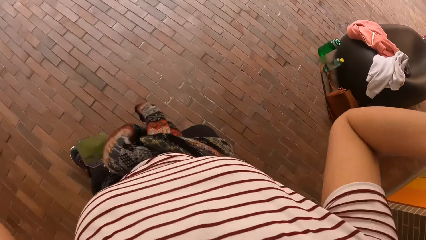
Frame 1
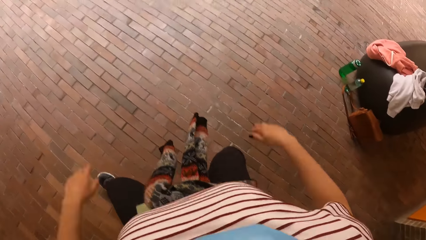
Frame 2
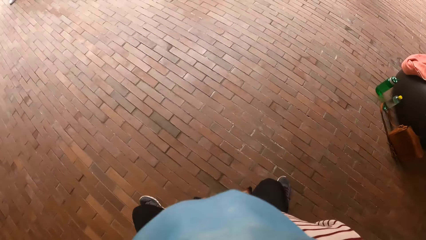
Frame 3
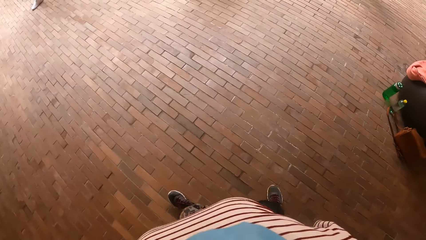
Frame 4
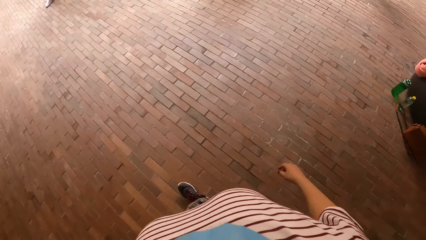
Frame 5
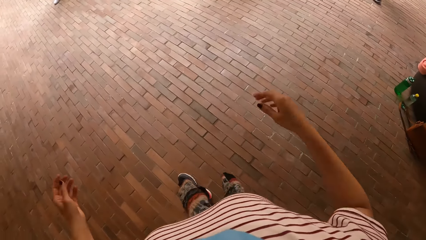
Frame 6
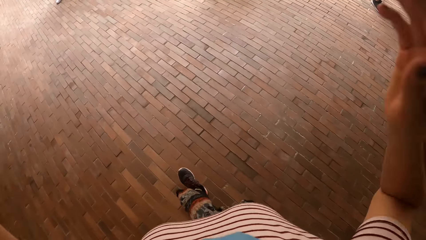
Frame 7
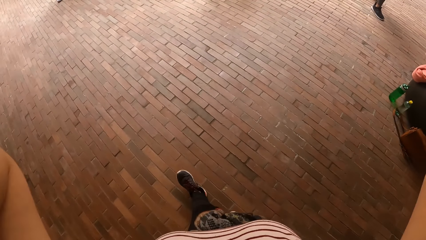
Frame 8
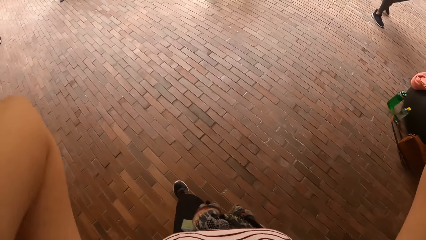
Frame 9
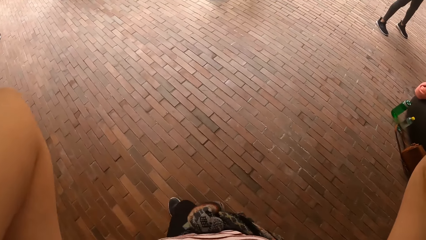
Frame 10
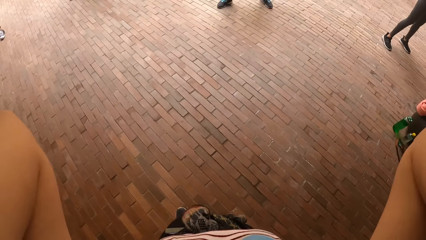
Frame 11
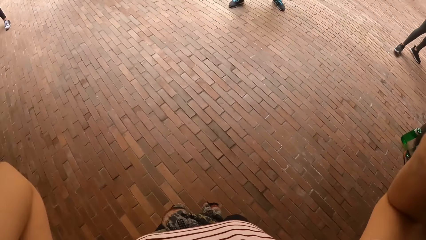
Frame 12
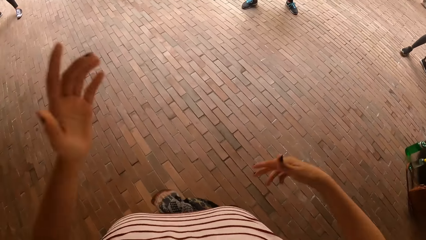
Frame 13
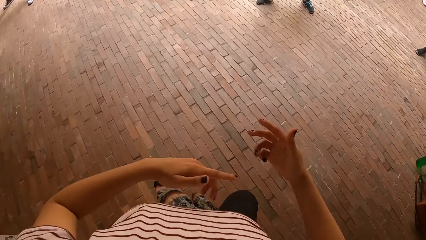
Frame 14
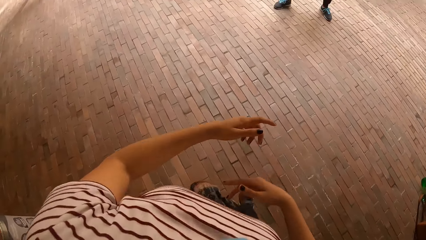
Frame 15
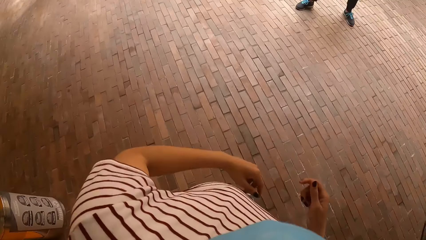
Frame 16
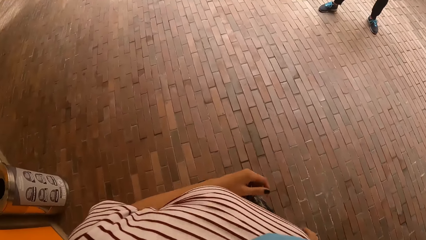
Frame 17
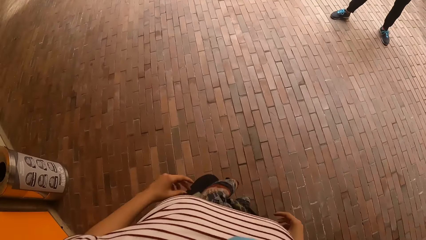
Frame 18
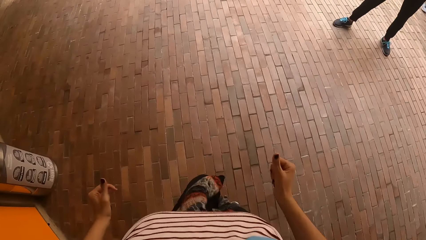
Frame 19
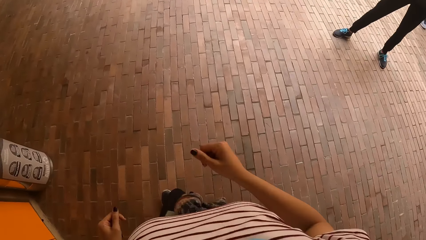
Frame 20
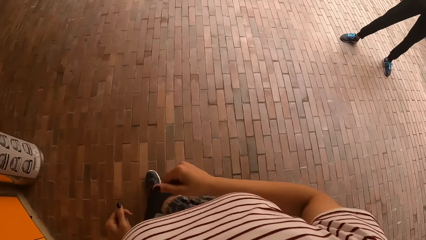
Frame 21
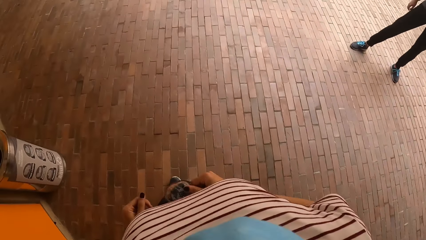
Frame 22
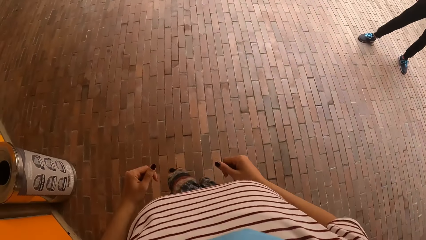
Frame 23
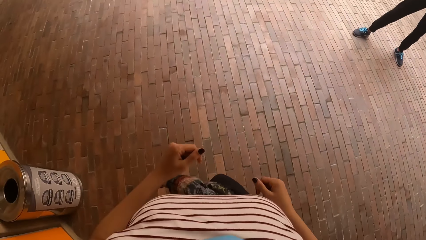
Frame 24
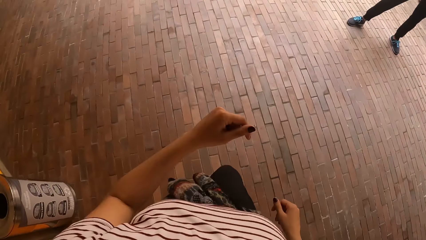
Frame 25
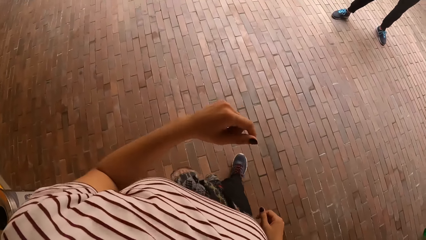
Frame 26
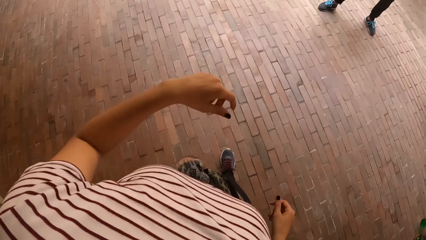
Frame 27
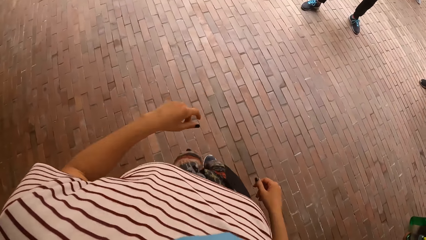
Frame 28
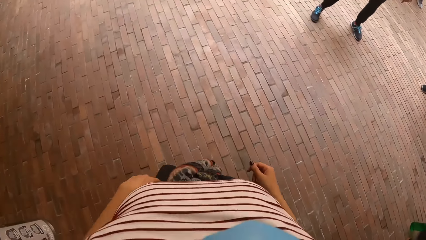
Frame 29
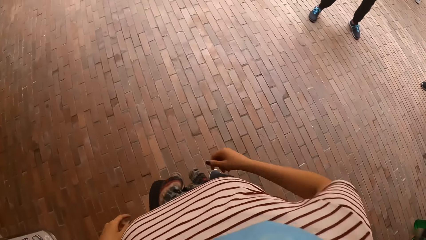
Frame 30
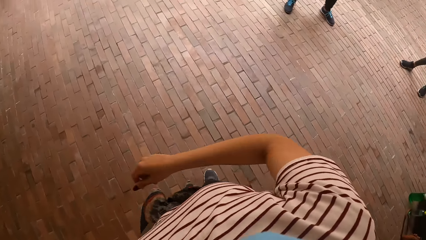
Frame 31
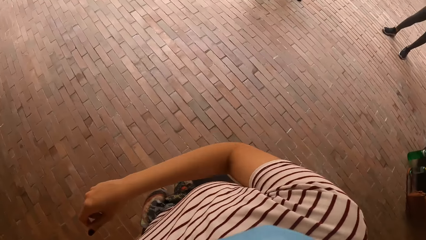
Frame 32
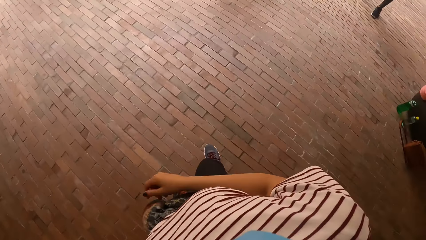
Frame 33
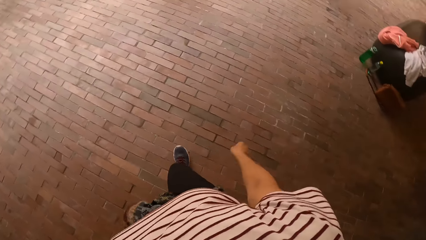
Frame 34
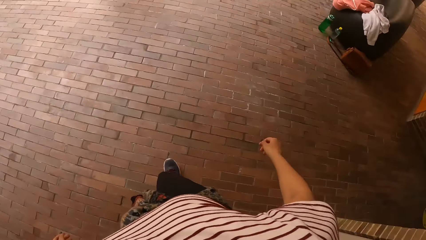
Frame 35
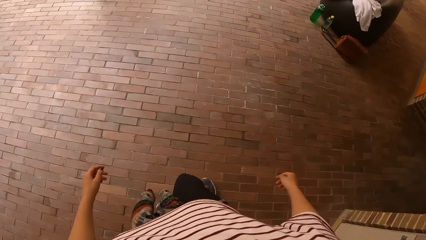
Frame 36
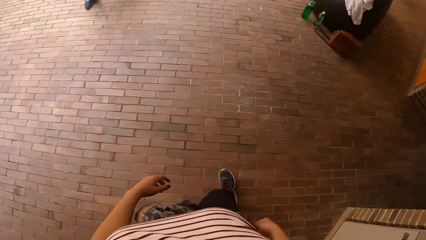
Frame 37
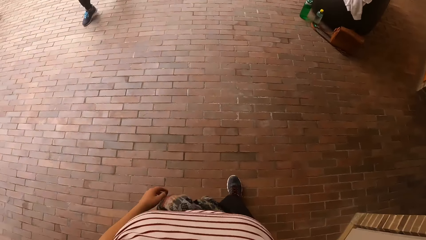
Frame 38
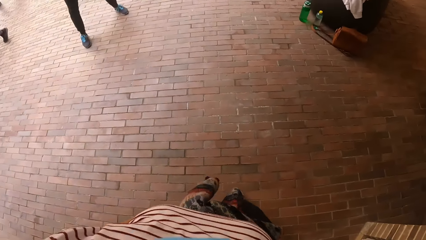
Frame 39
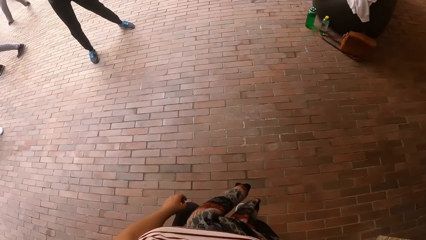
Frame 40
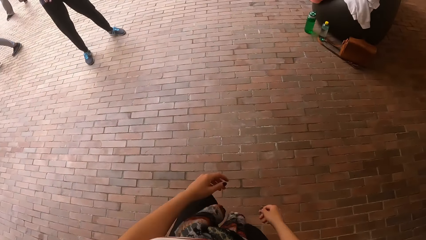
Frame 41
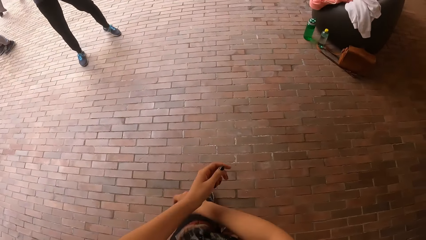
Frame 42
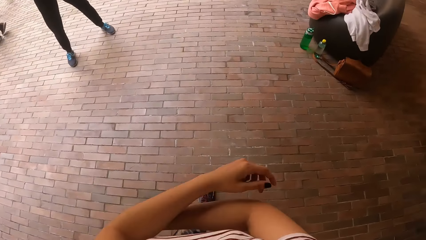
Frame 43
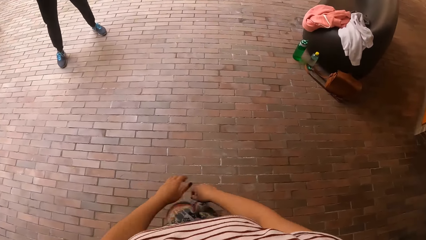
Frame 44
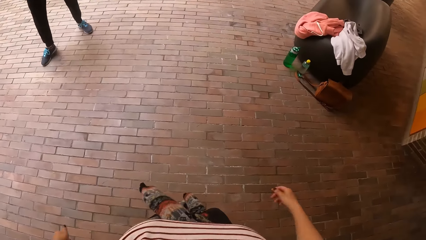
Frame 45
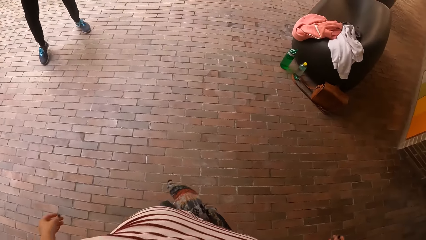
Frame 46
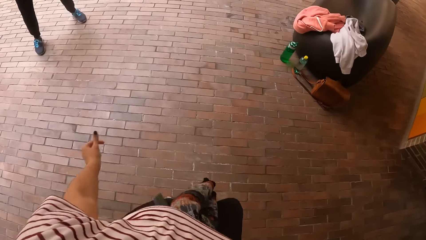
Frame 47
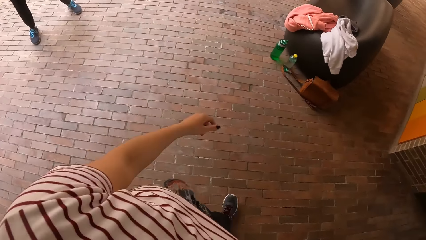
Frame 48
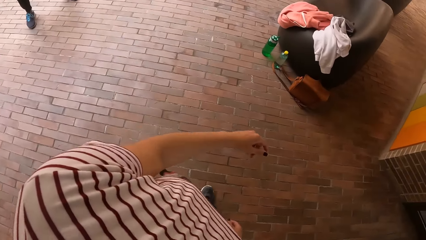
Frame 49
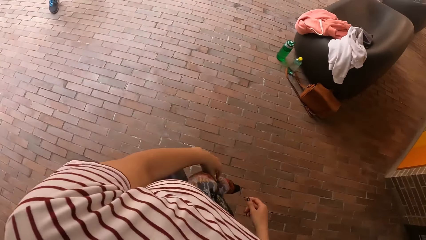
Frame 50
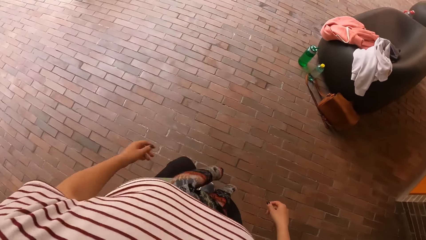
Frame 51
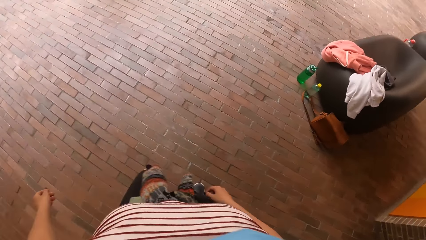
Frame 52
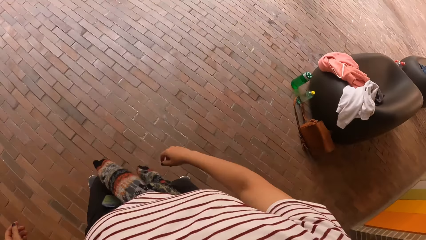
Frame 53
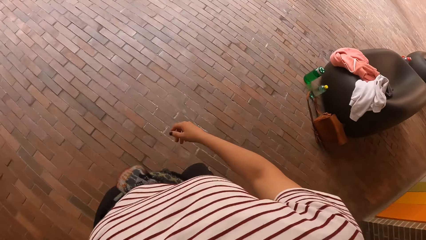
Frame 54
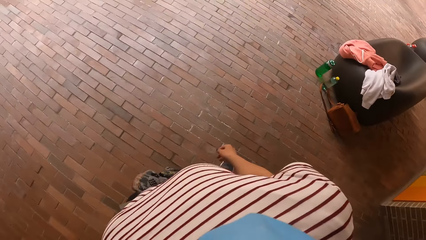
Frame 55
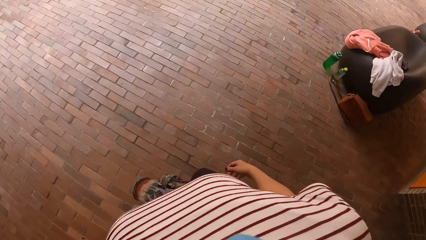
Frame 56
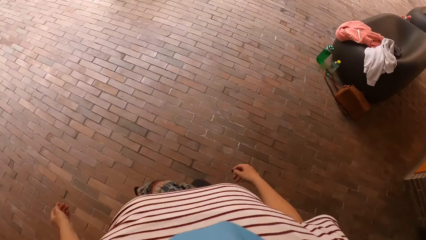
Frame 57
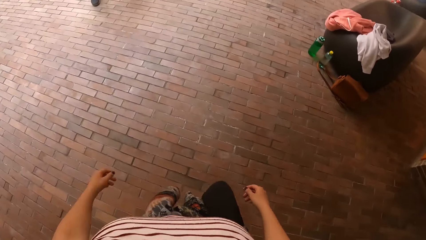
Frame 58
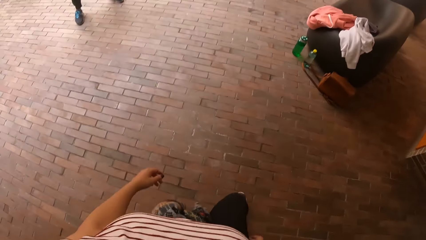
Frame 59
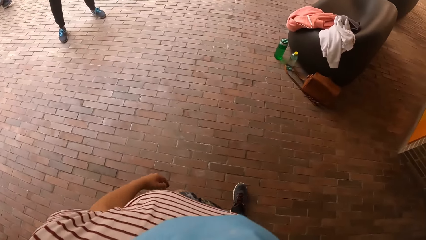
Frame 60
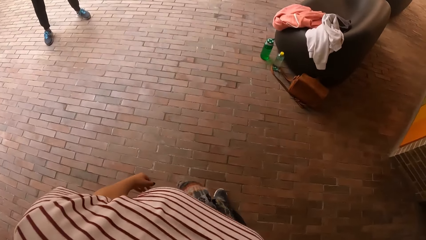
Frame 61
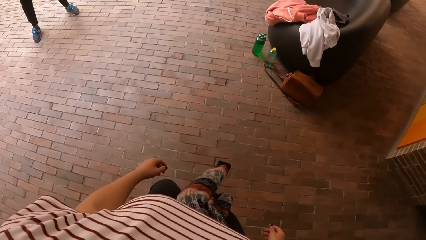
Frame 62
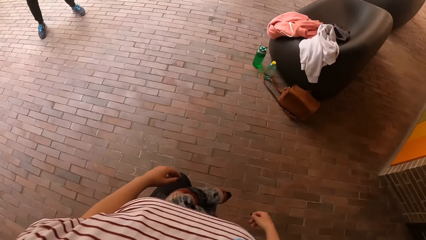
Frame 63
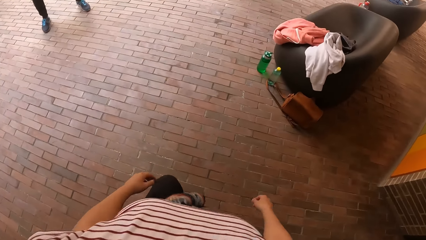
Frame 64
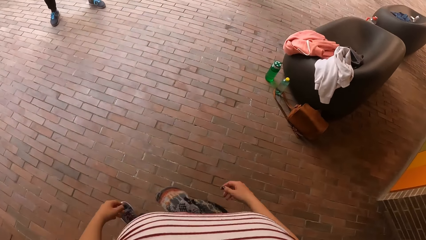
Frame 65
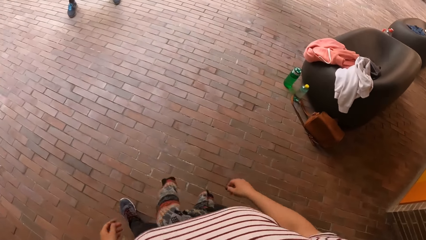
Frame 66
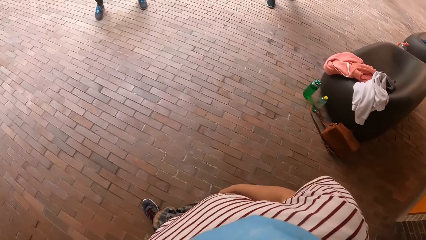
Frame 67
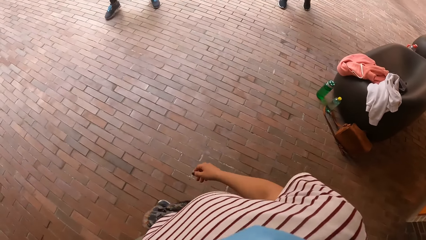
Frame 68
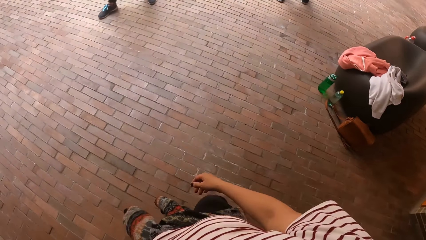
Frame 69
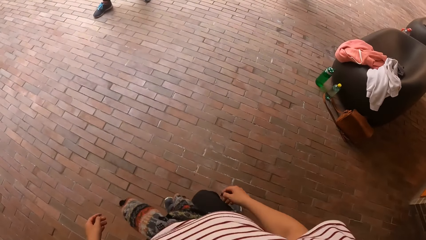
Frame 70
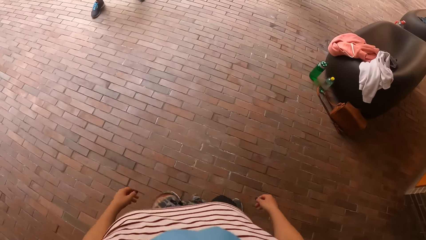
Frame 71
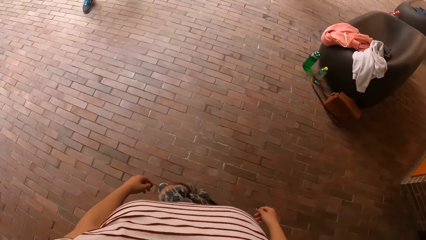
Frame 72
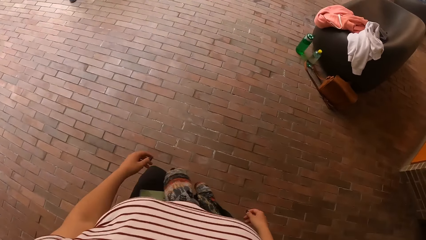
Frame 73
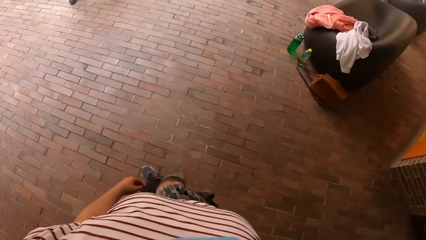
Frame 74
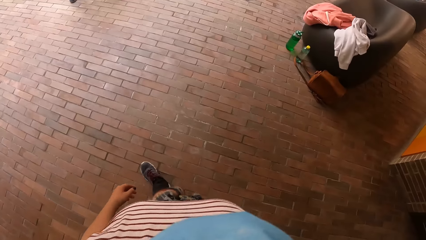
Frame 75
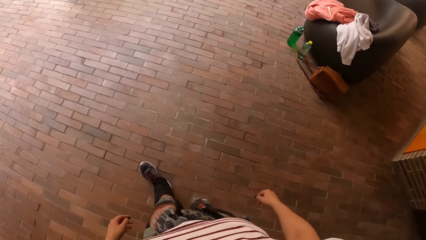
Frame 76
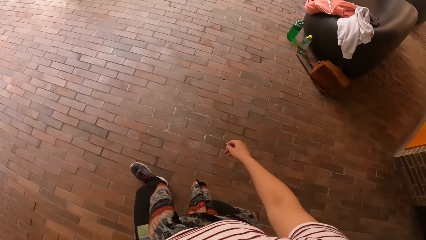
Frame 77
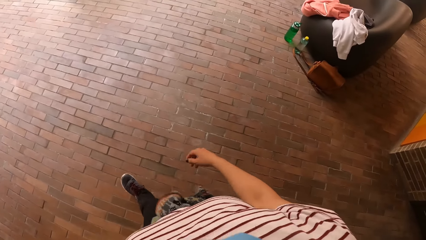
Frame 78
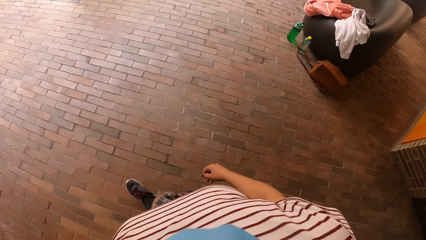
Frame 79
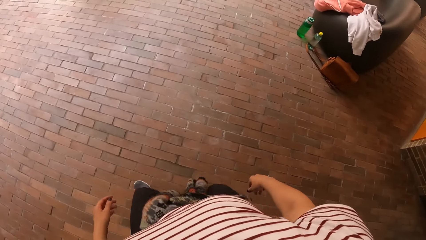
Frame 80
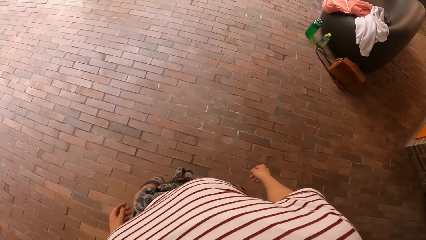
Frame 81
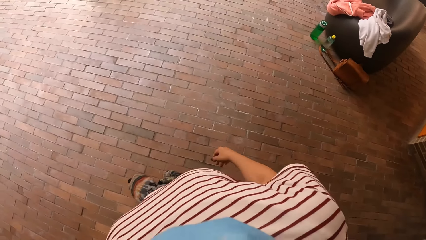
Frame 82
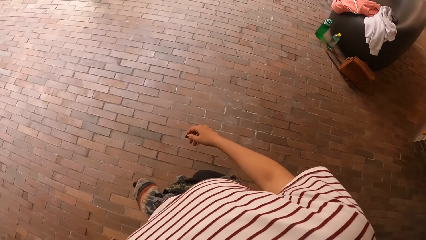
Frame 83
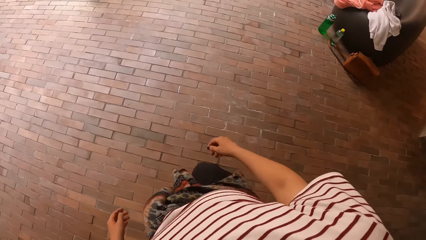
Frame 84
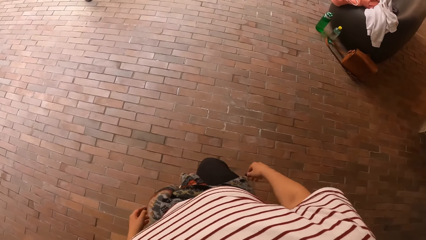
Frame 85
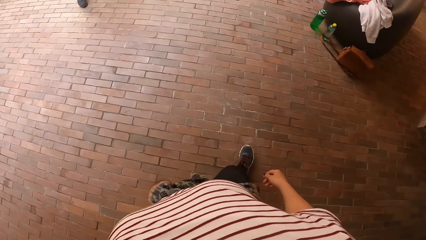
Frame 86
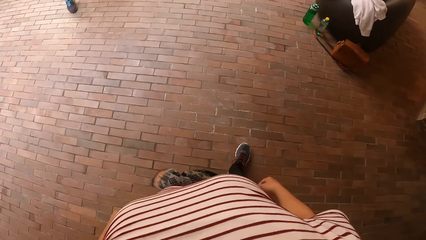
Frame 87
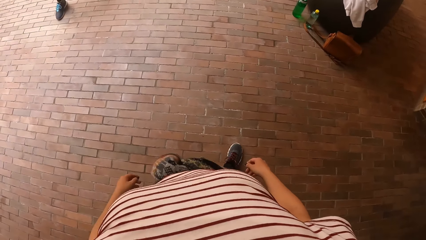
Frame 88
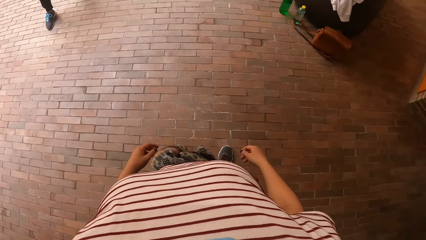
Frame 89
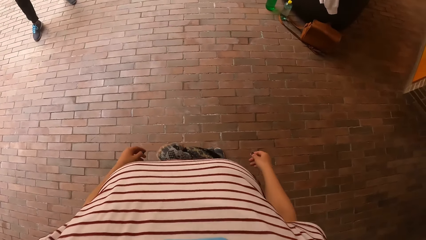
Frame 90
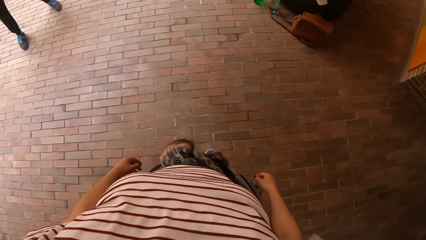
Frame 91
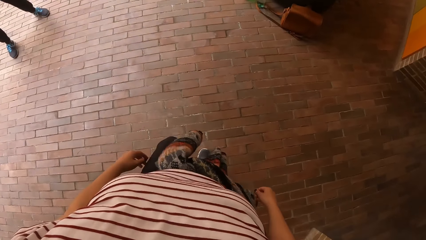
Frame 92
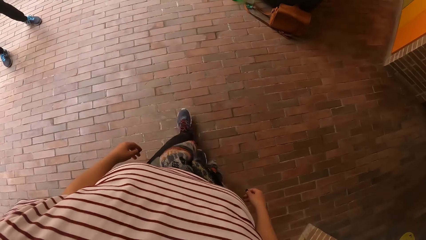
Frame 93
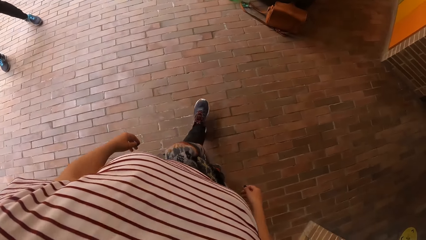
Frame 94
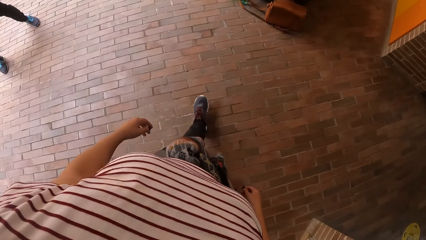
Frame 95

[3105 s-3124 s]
The camera wearer touches her face with both hands. She dances.
